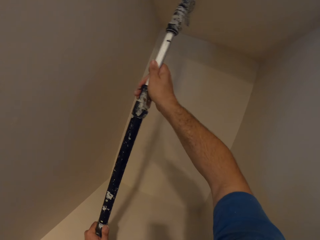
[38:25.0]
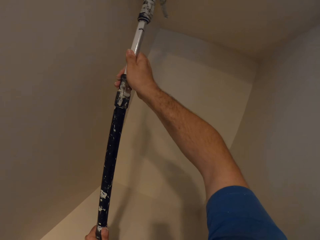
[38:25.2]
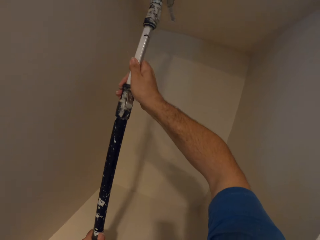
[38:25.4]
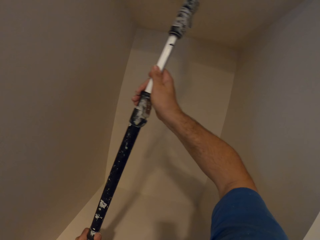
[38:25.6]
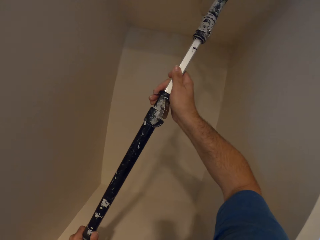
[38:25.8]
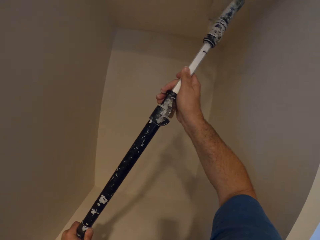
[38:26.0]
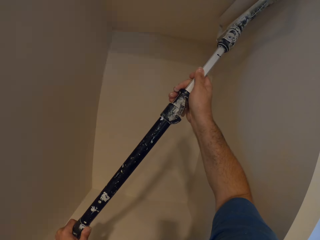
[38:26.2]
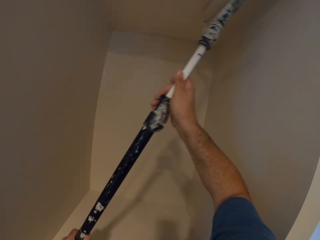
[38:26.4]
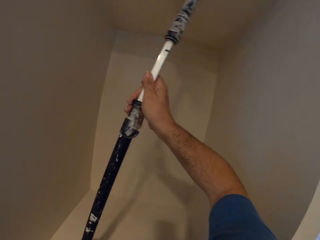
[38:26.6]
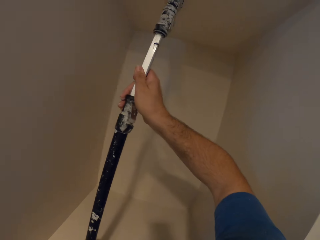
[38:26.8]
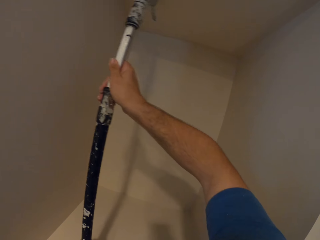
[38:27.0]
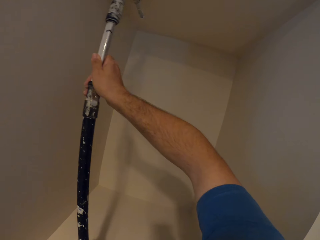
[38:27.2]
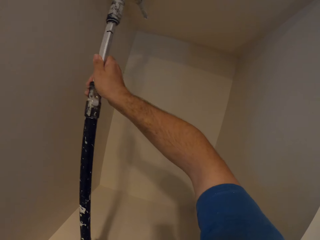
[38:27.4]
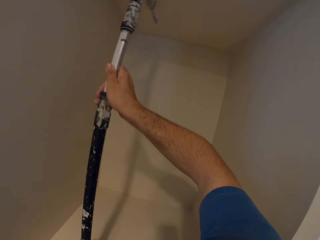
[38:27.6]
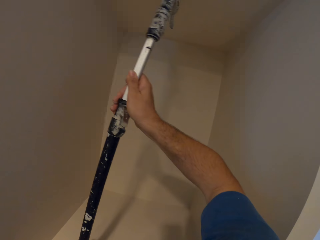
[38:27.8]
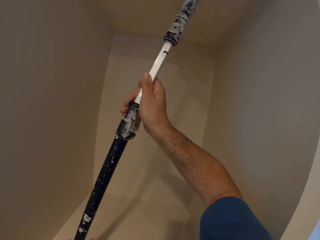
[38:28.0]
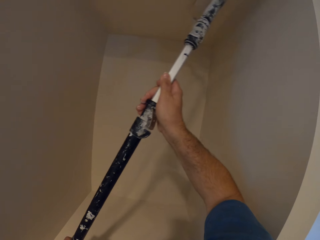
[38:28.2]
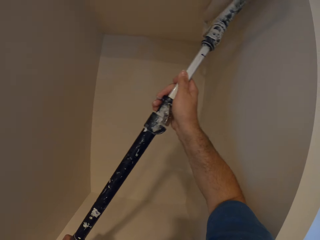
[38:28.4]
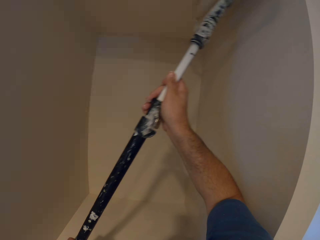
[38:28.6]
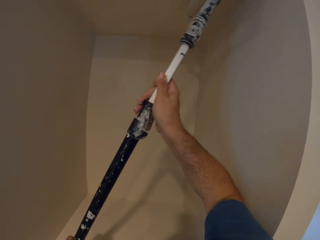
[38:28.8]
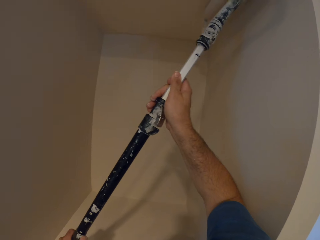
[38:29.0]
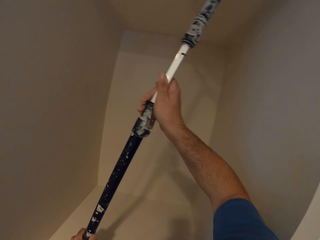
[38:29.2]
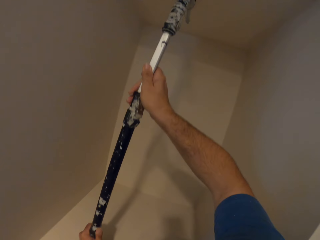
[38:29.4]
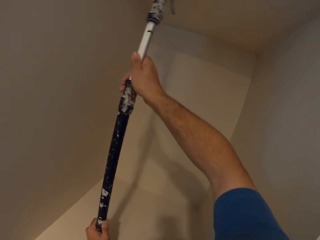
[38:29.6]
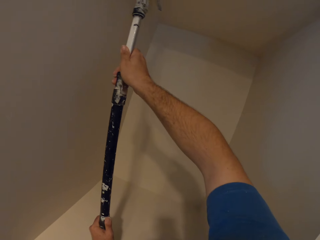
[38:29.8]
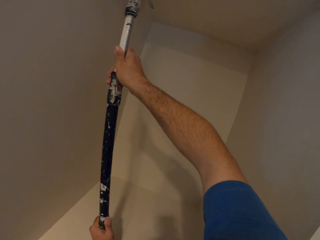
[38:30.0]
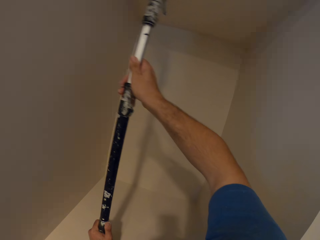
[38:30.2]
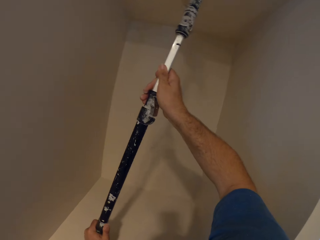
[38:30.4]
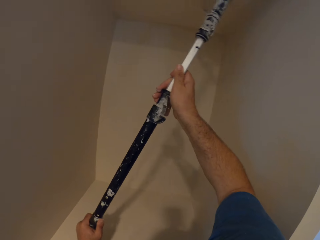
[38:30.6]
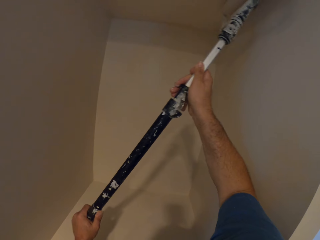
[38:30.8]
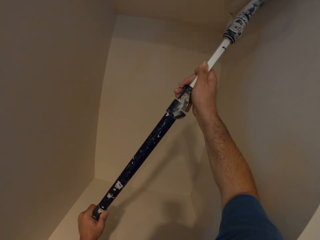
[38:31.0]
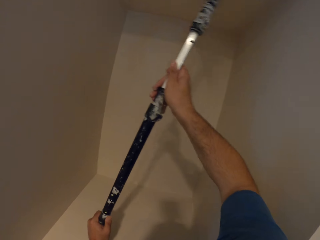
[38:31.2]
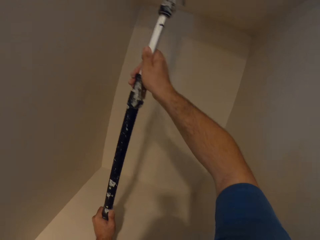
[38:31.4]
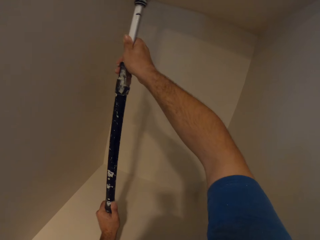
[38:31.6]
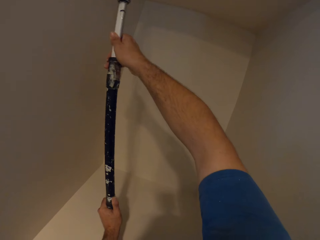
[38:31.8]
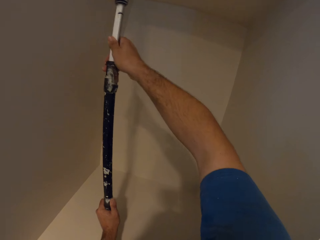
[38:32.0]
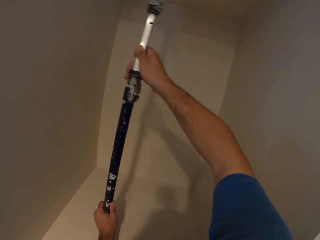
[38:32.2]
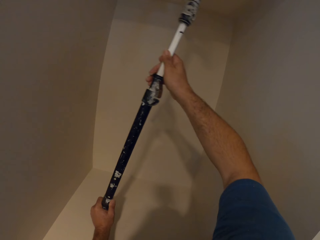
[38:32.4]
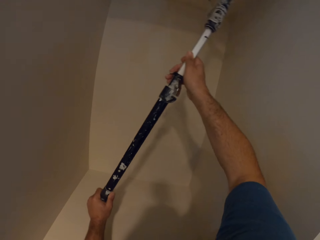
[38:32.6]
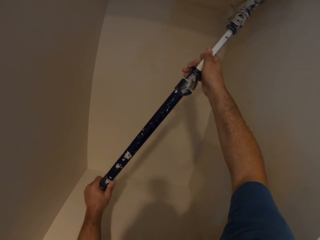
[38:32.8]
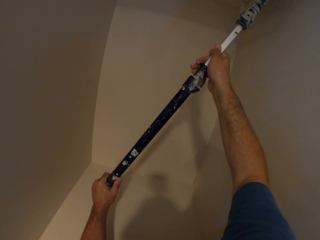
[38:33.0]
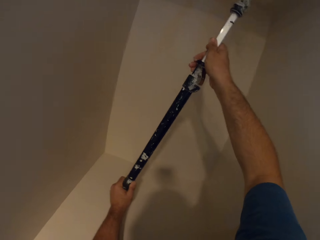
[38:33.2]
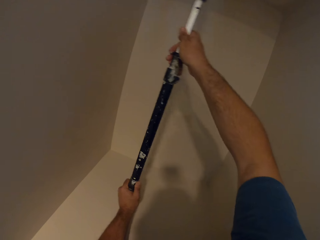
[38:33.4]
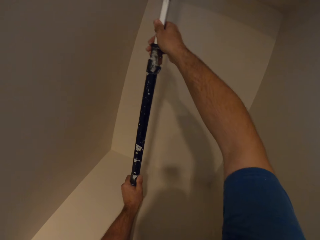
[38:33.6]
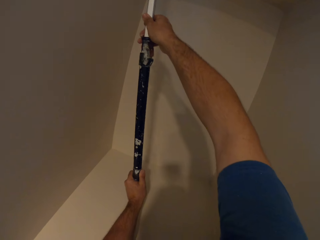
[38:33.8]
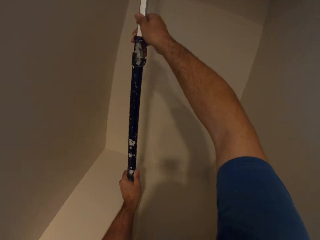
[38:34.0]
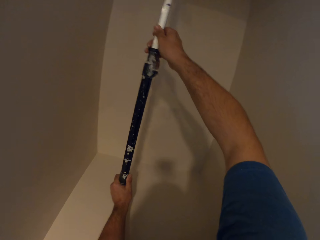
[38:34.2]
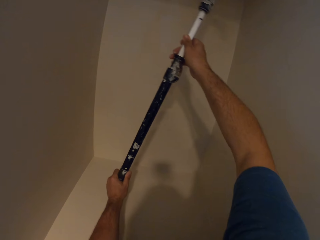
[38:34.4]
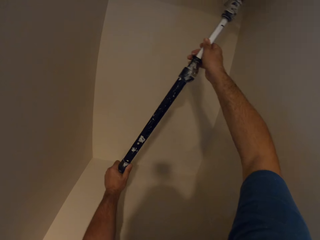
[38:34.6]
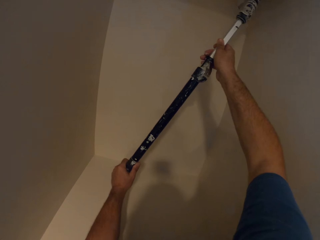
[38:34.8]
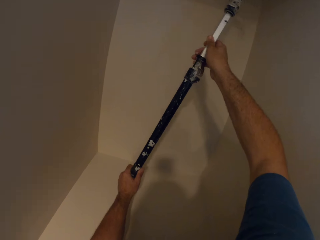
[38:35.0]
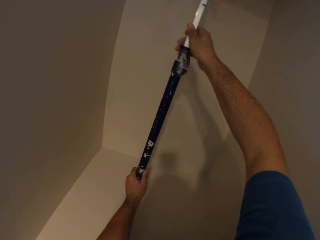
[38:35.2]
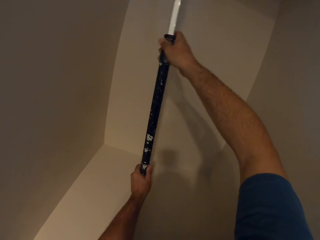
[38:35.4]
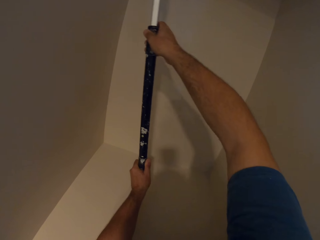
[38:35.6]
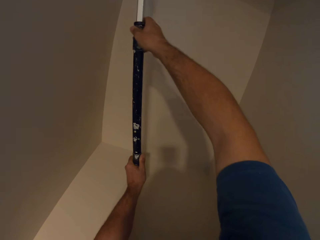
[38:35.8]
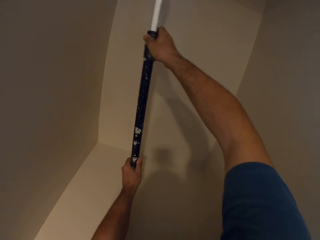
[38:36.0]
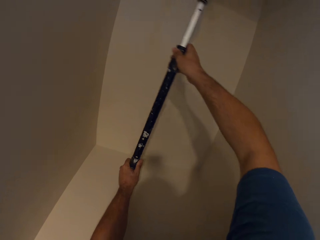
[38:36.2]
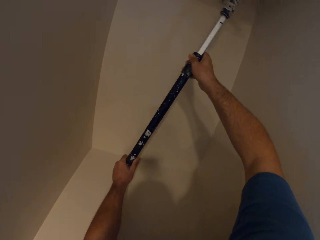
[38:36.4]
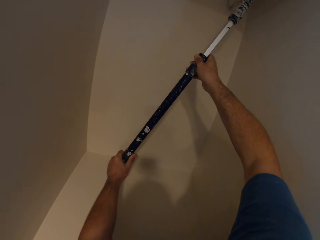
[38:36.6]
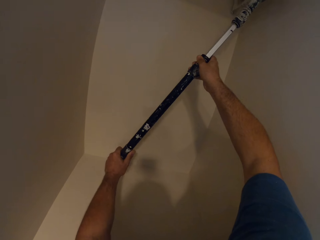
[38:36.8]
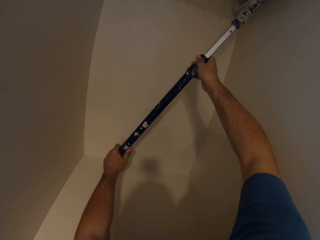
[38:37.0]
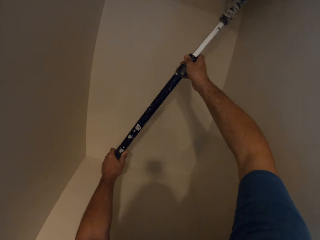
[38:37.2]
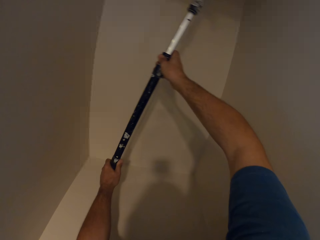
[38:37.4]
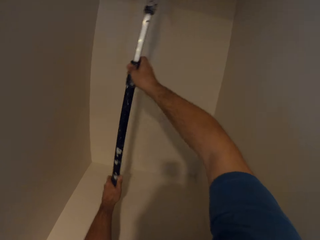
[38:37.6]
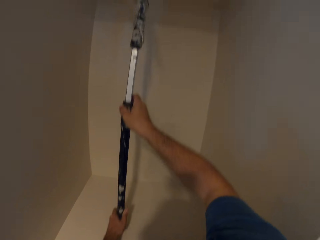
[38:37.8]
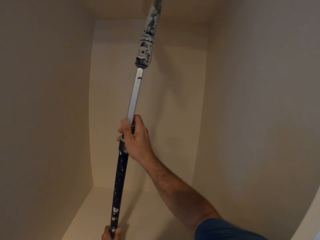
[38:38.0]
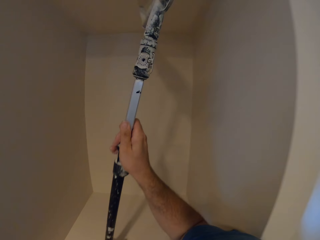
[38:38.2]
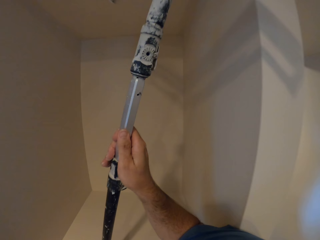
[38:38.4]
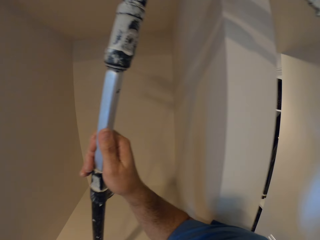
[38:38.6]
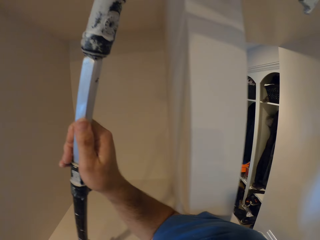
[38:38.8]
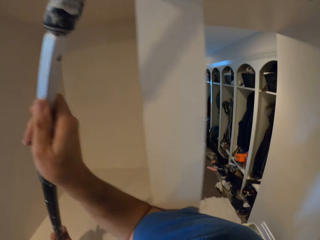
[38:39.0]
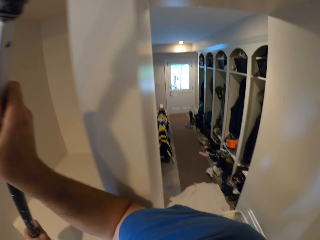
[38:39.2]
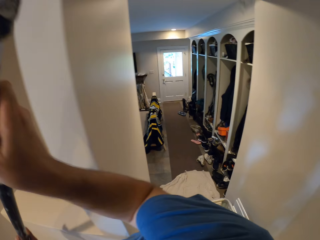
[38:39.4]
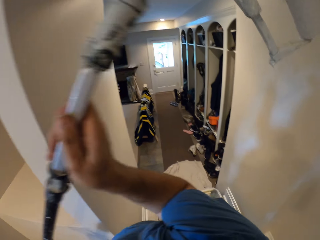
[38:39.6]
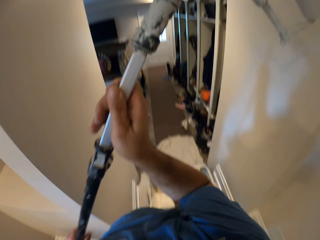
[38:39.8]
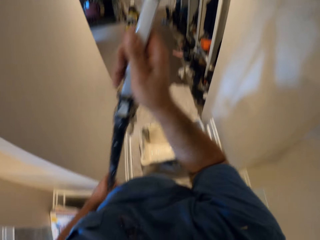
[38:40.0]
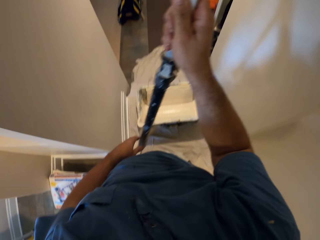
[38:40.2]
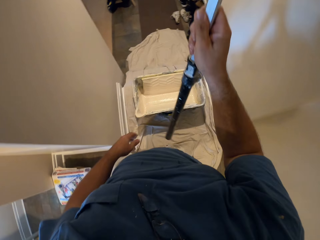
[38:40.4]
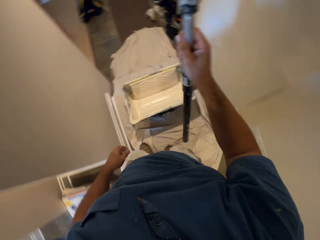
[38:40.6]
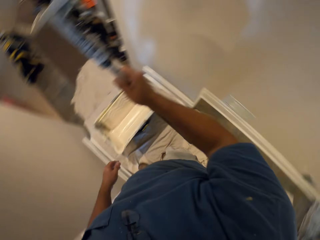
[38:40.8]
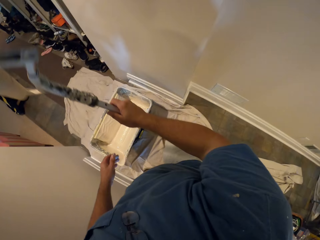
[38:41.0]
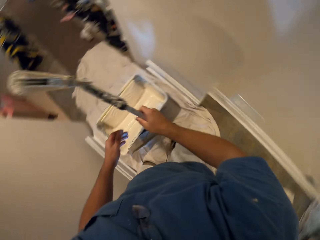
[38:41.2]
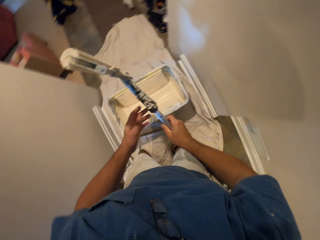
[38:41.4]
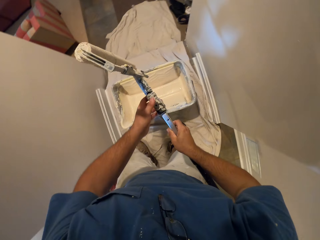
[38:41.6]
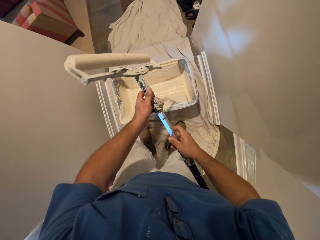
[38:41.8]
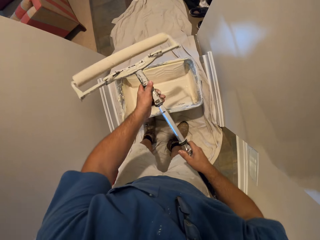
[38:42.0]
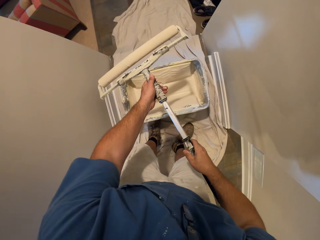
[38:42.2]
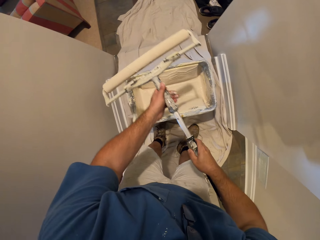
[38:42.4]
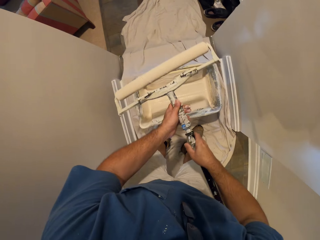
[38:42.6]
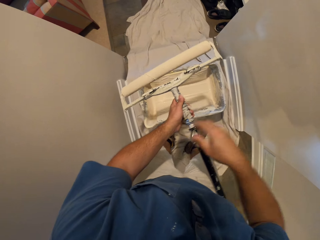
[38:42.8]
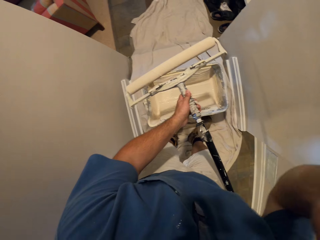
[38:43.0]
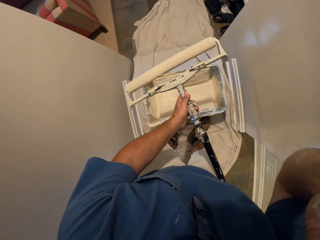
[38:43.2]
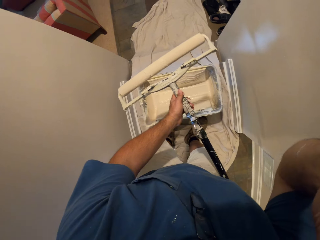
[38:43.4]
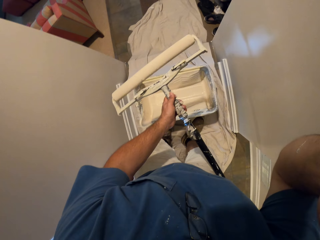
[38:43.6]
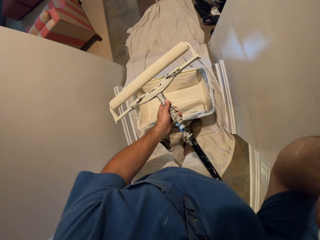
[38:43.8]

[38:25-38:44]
The camera wearer adjusts the paint roller extension pole. They touch the camera.
